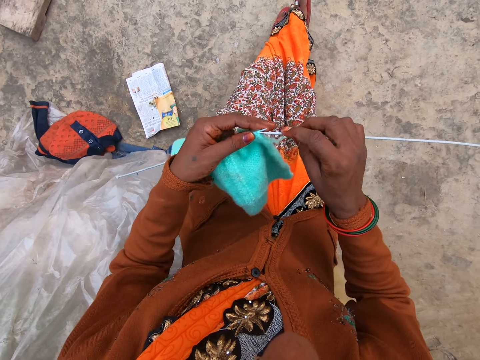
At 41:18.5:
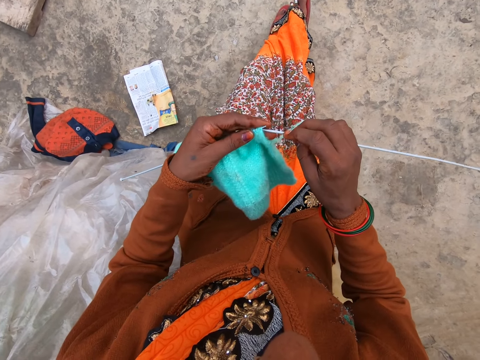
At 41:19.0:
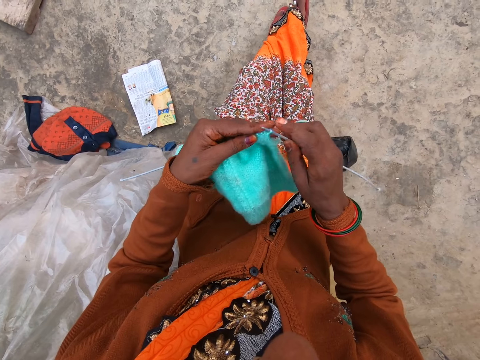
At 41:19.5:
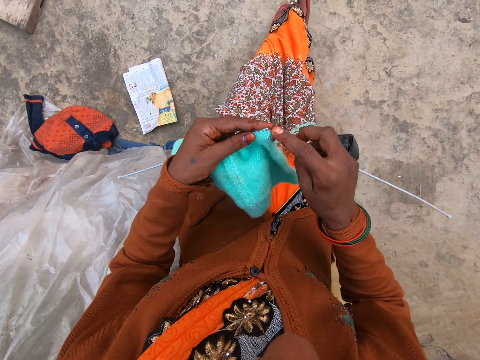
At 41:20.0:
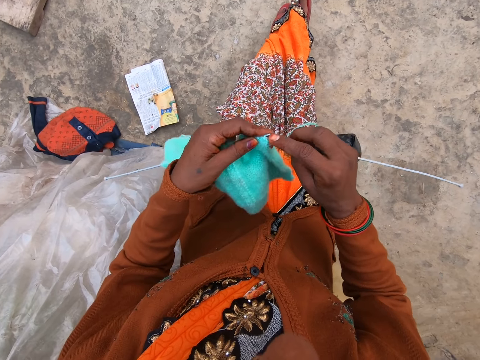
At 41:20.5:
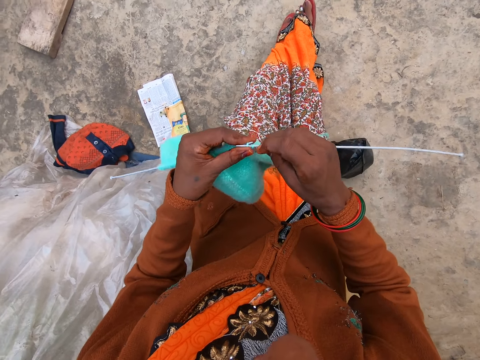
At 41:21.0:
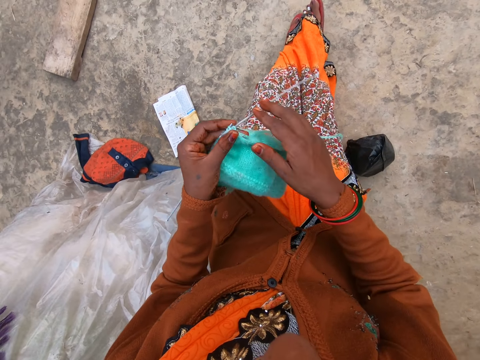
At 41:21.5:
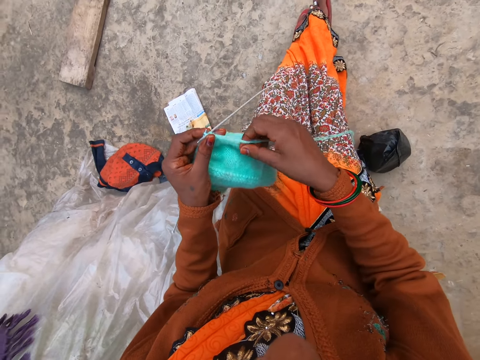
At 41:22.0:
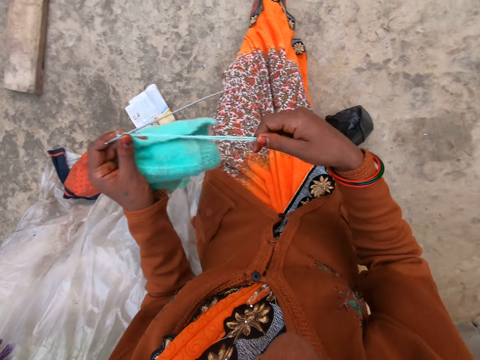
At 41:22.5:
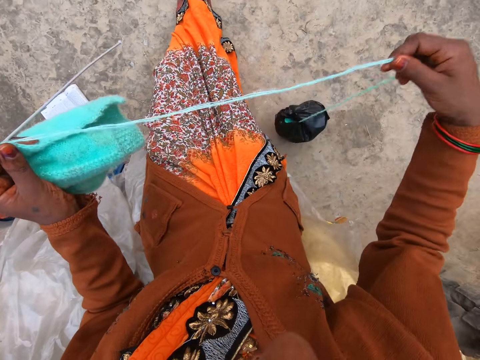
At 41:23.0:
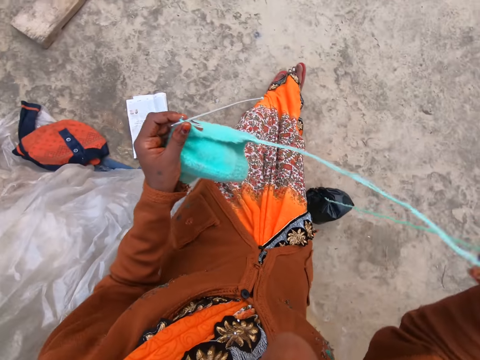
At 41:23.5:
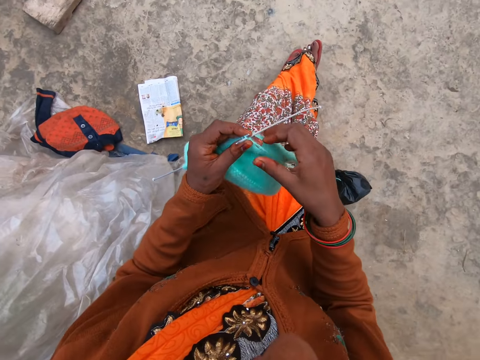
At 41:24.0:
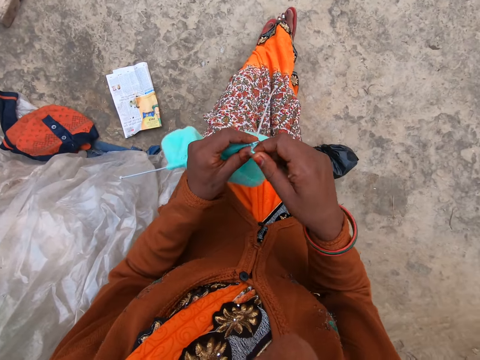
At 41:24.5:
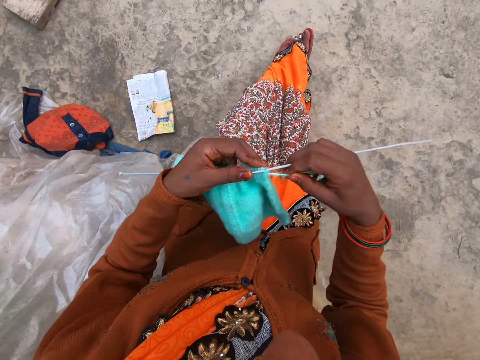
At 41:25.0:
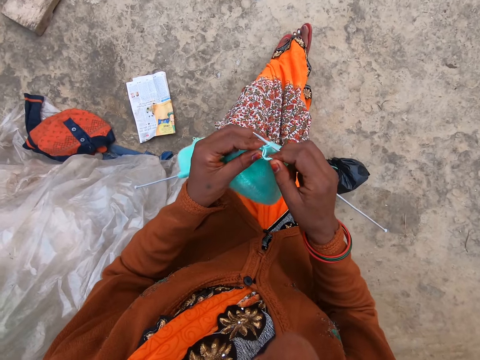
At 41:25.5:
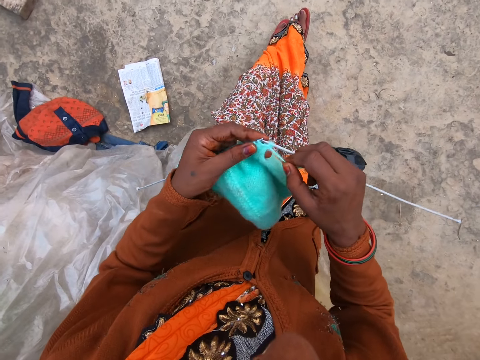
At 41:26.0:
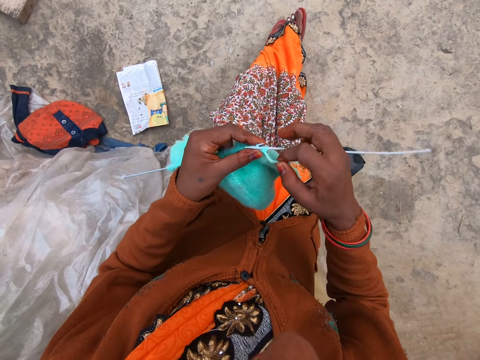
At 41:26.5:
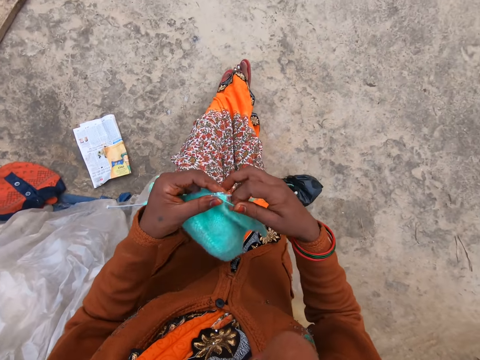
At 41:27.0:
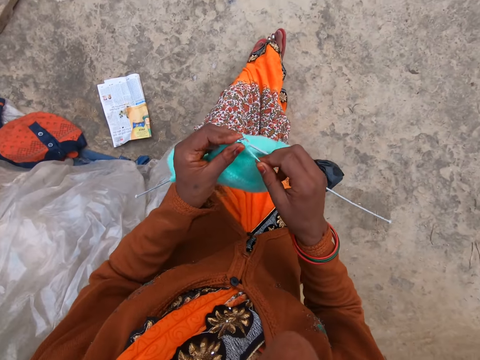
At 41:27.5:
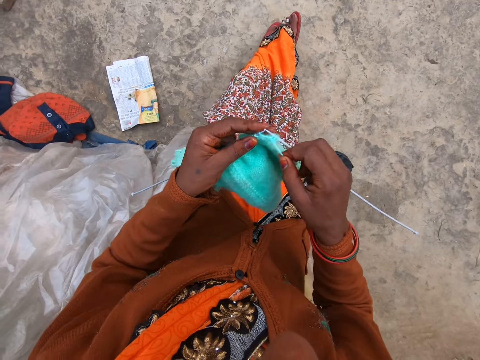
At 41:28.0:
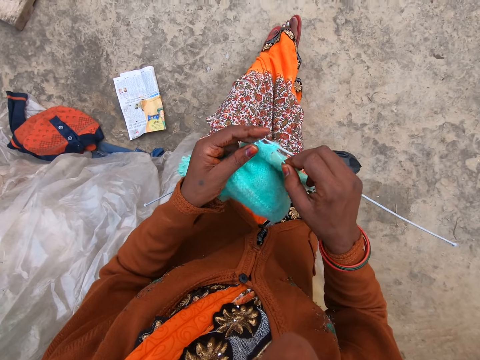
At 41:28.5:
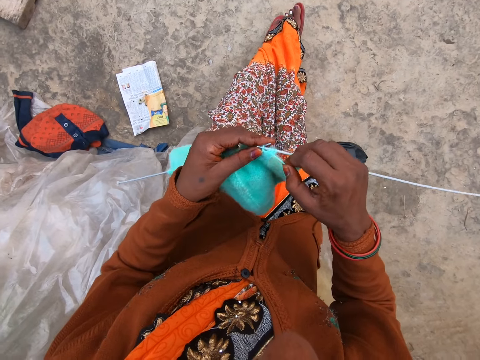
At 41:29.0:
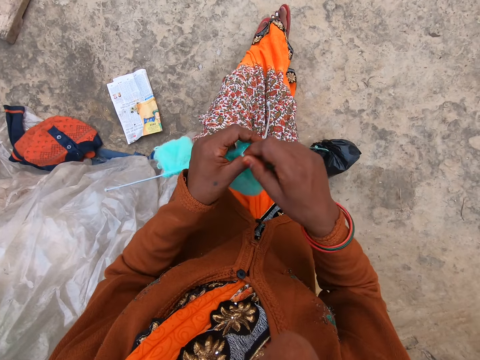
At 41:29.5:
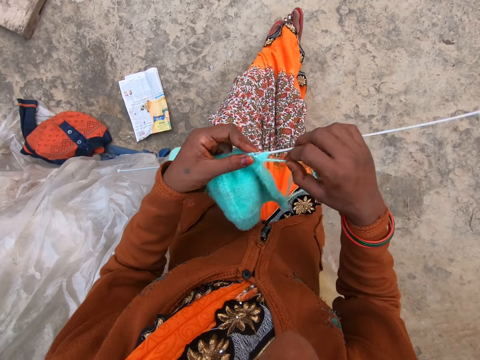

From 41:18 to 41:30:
The camera wearer talks to a man. They stretch out the yarn and knit the yarn. The man talks to the camera wearer.

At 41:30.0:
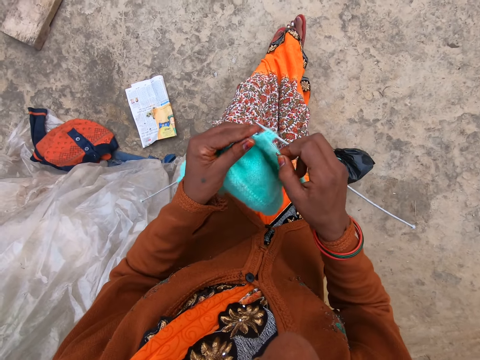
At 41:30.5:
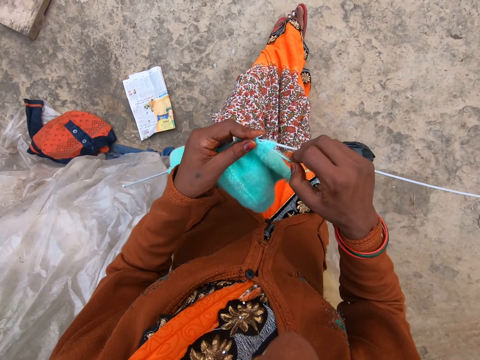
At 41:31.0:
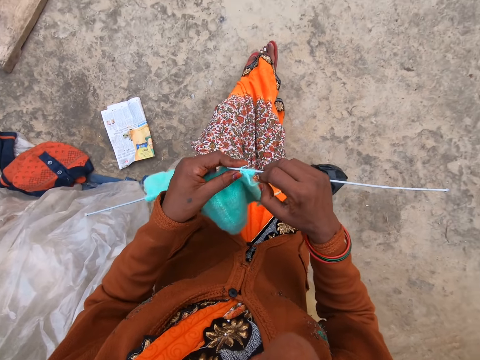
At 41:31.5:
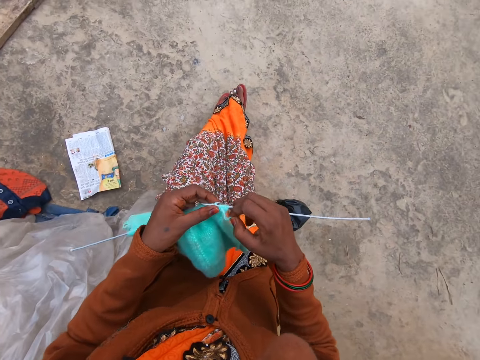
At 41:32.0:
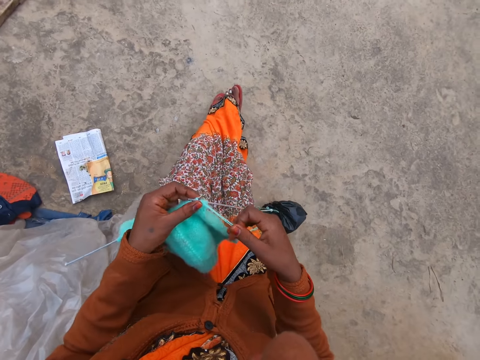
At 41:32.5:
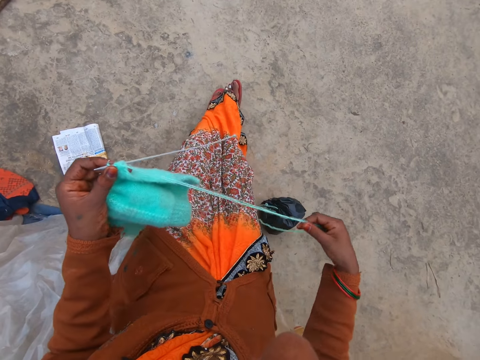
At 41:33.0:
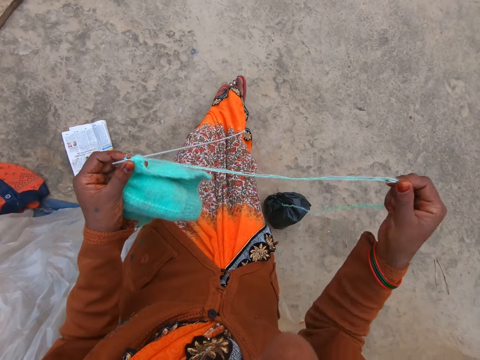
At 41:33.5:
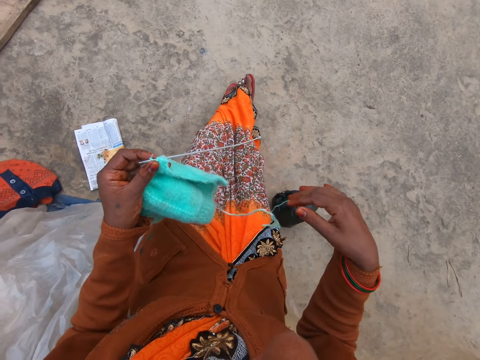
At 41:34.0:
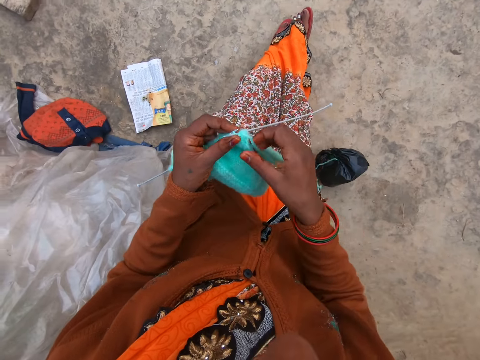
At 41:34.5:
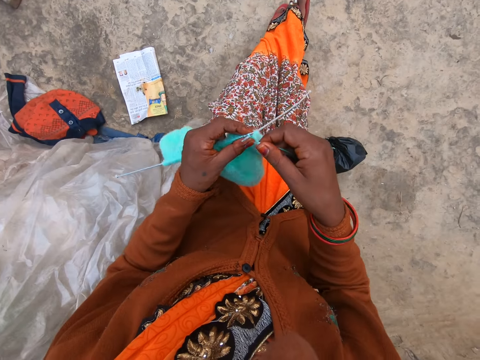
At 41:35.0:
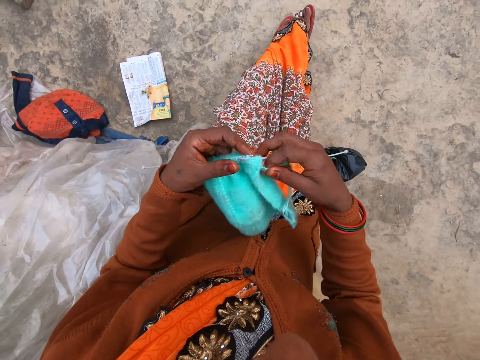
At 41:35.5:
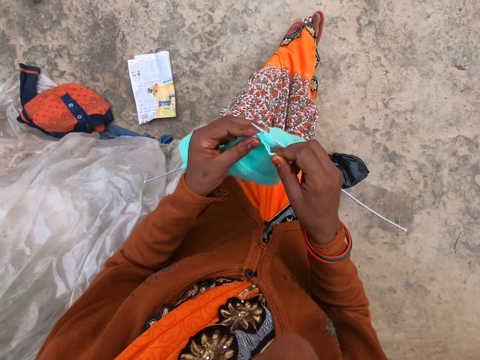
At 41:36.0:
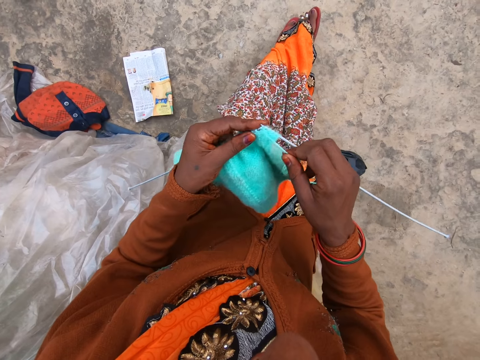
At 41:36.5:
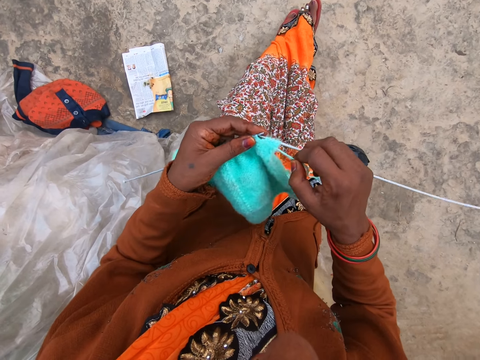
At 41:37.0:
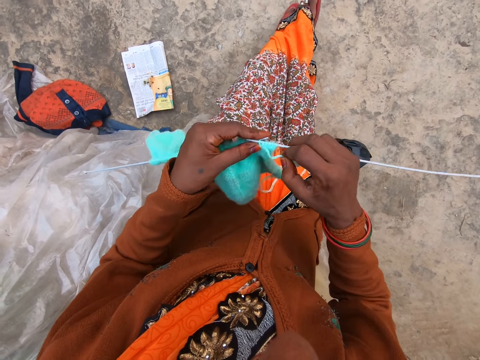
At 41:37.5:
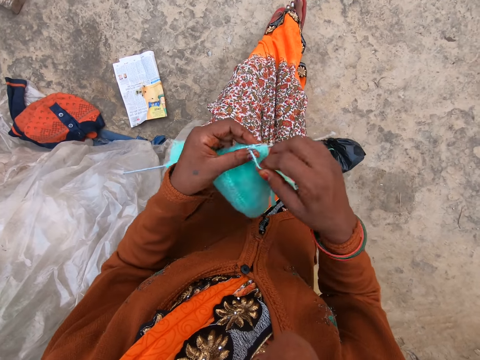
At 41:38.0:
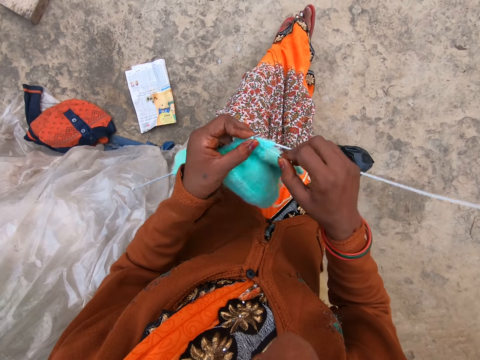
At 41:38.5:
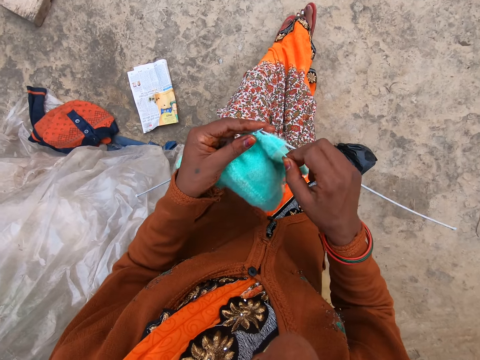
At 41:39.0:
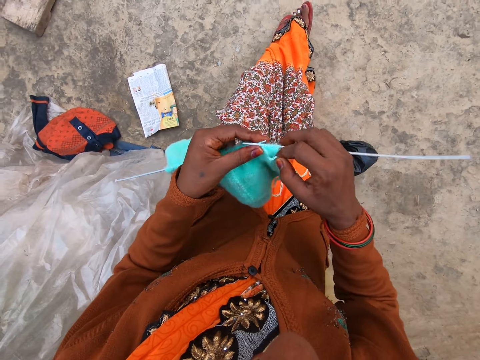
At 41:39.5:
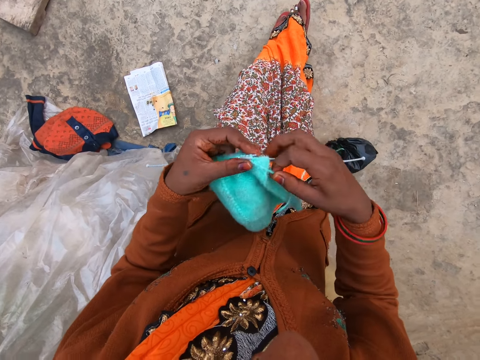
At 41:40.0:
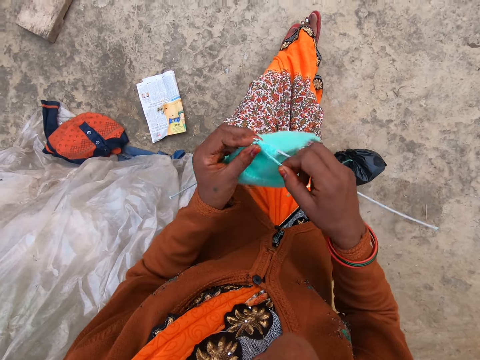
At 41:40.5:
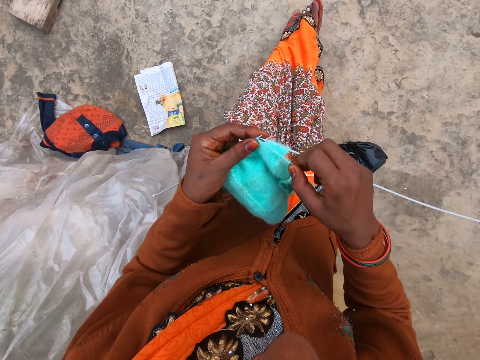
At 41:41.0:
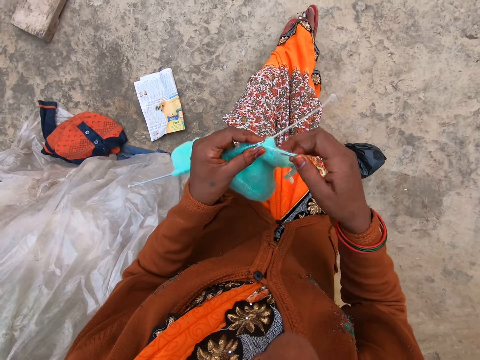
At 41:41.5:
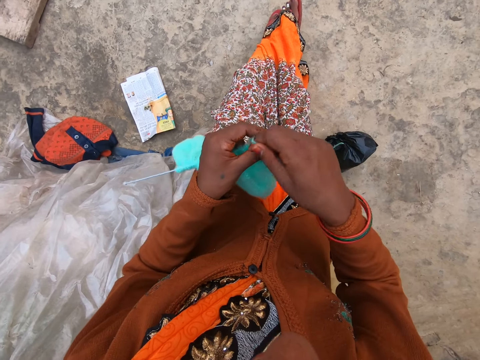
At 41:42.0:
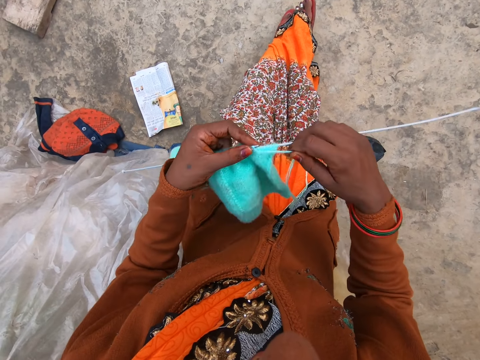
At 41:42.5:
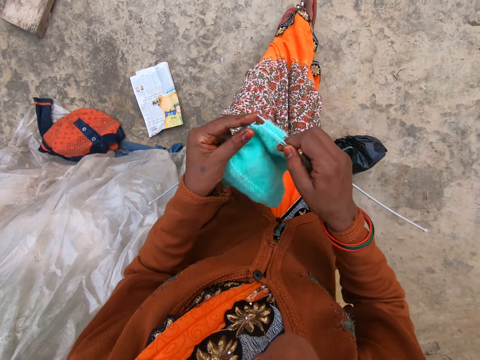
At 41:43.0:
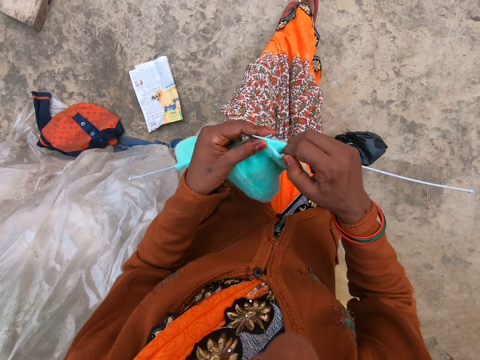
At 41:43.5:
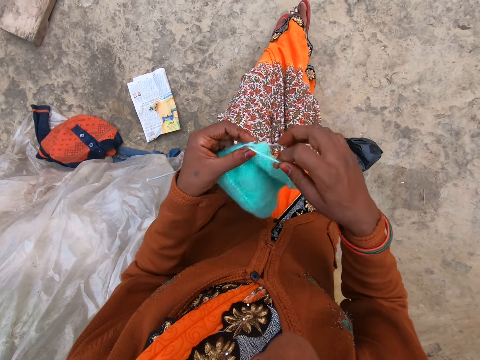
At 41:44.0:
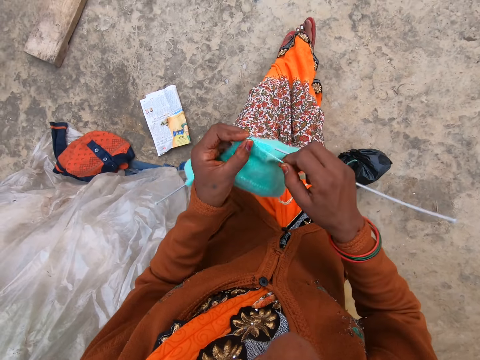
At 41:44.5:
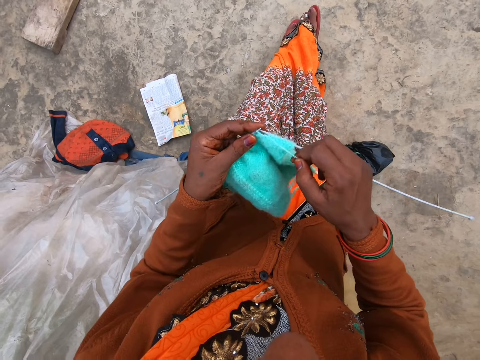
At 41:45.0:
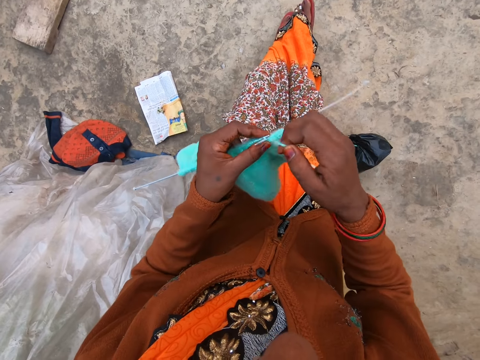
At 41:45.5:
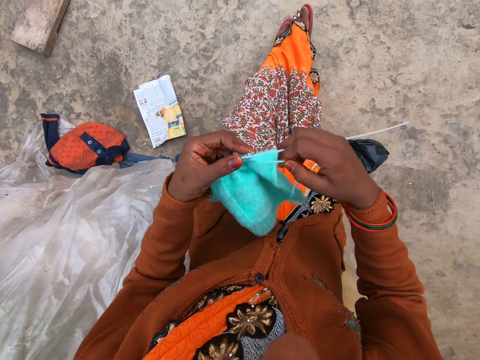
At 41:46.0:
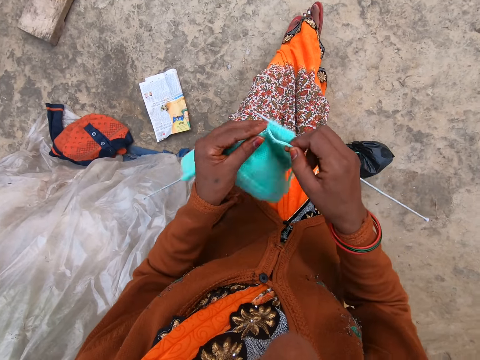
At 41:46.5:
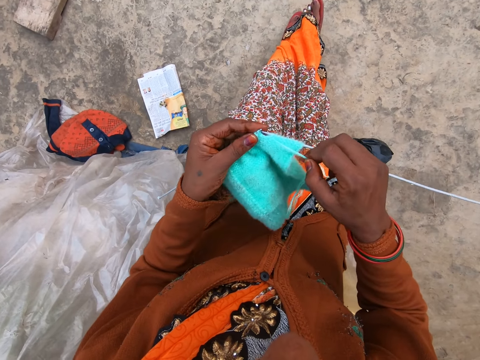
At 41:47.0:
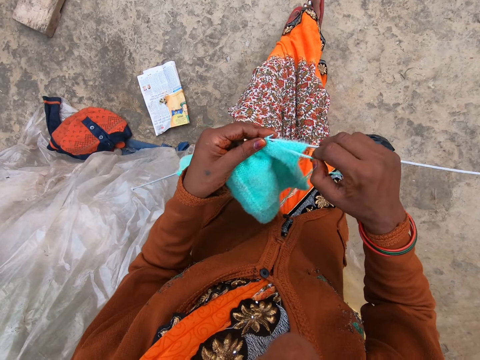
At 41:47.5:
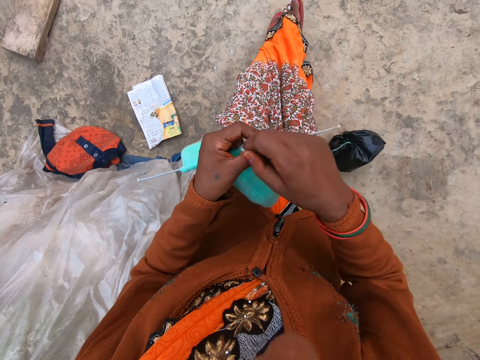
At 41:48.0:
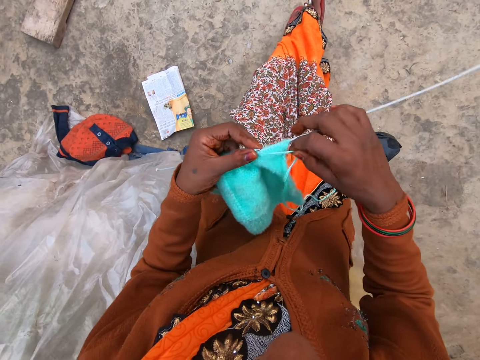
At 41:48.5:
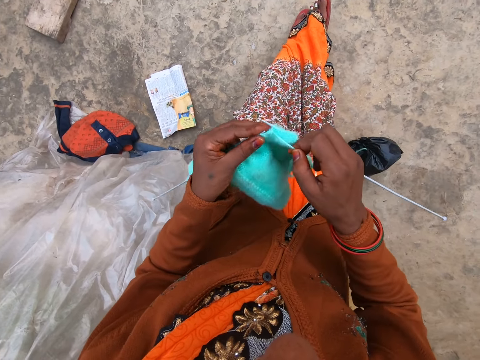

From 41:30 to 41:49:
The camera wearer interacts with a man. They pull the thread and knit. They knit the yarn.
